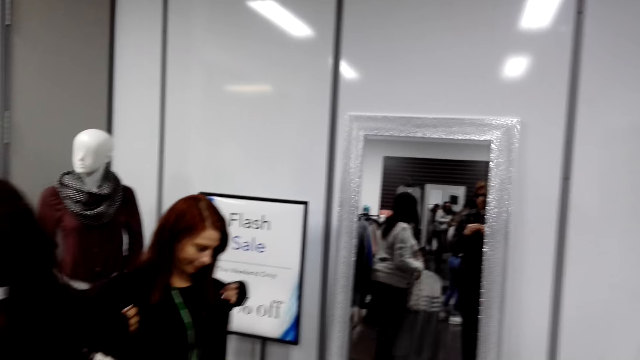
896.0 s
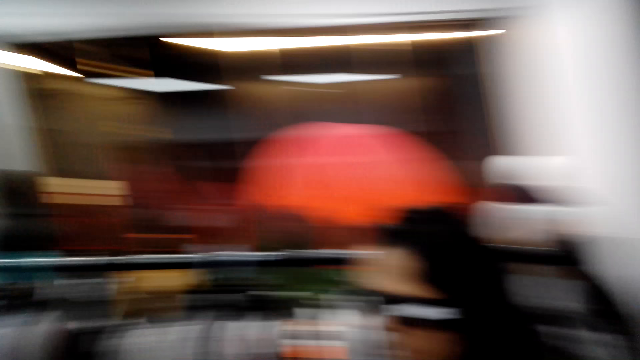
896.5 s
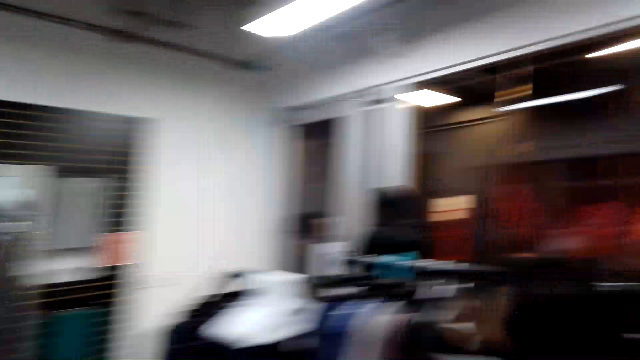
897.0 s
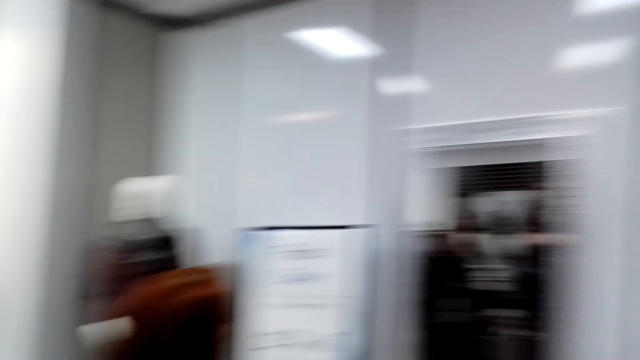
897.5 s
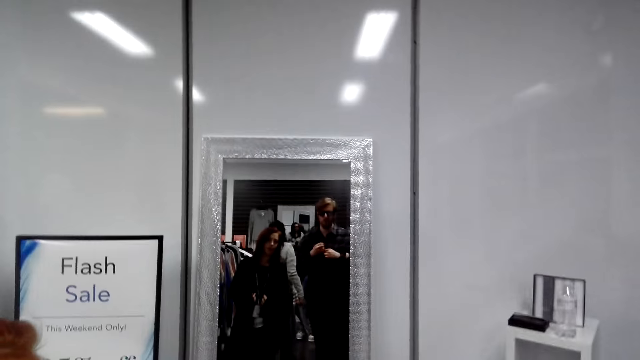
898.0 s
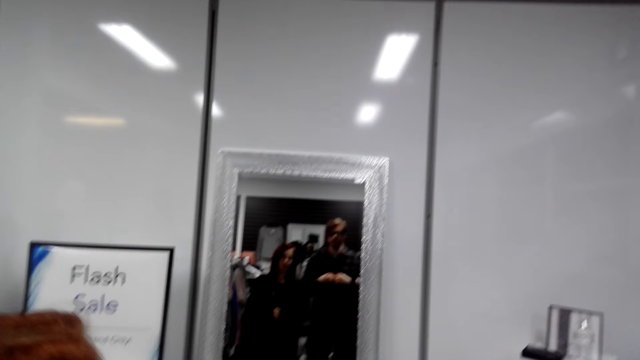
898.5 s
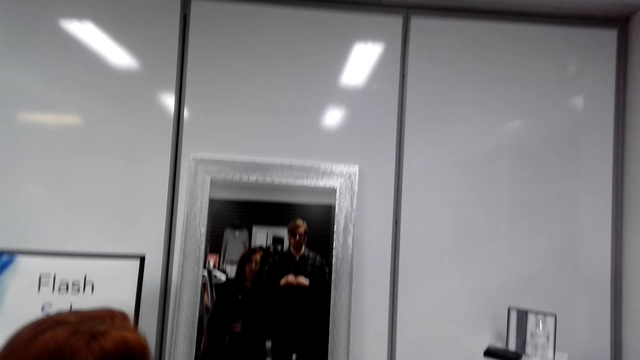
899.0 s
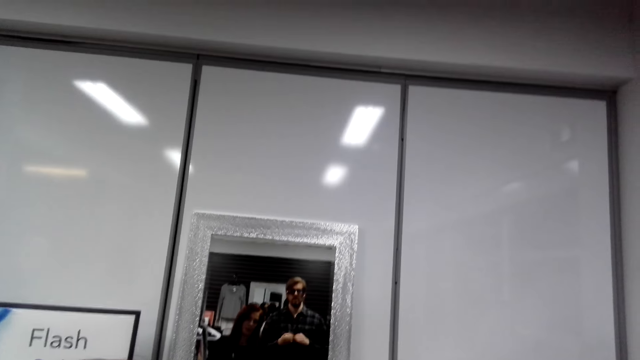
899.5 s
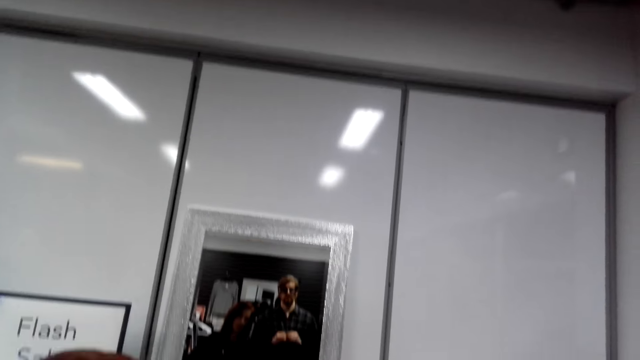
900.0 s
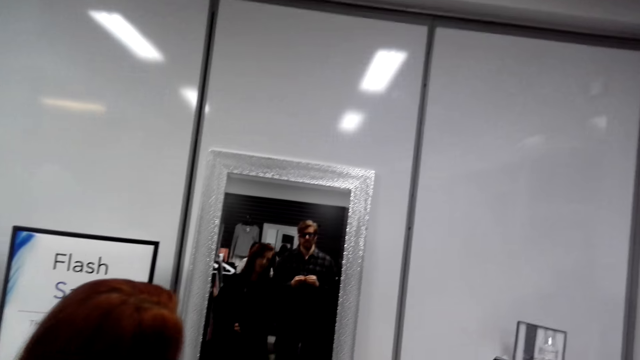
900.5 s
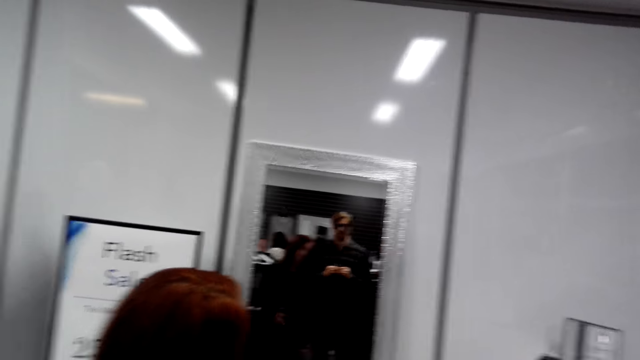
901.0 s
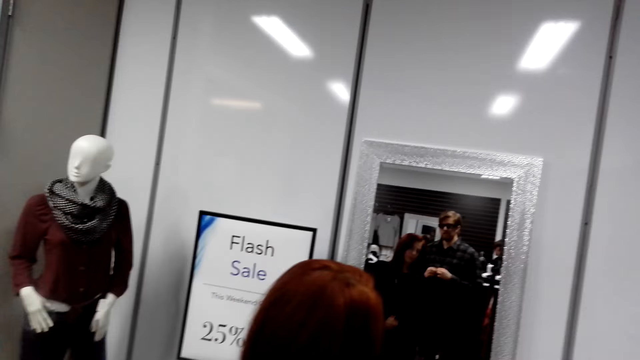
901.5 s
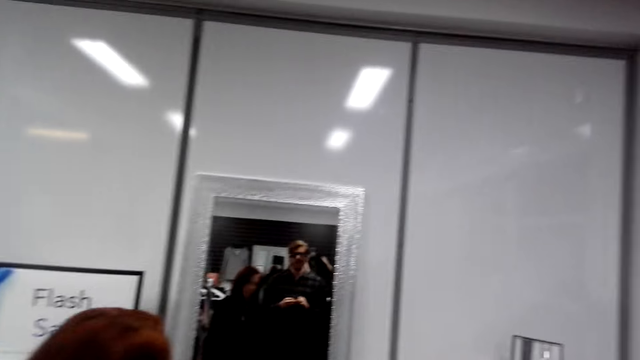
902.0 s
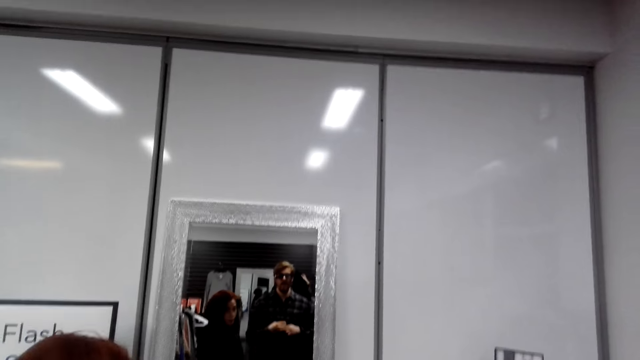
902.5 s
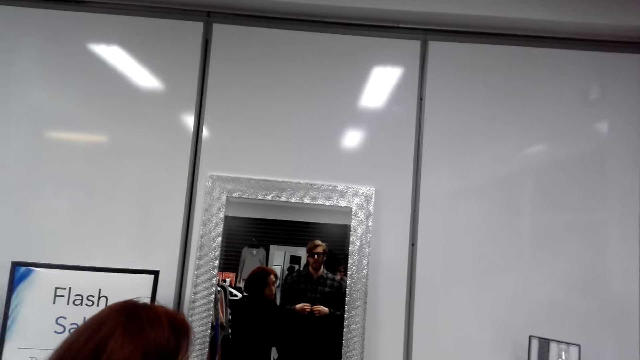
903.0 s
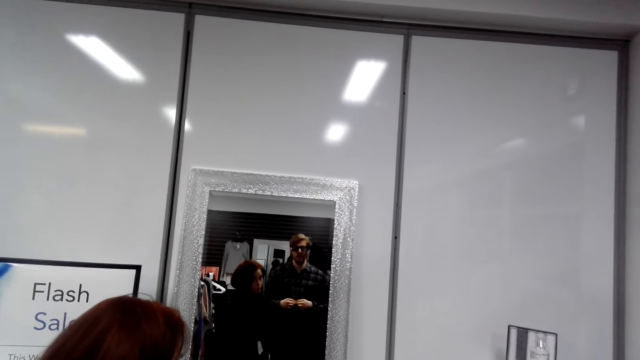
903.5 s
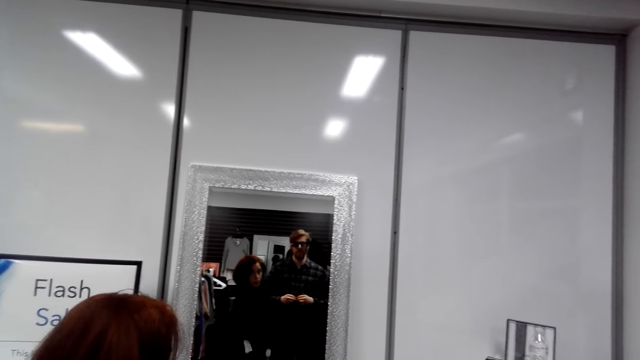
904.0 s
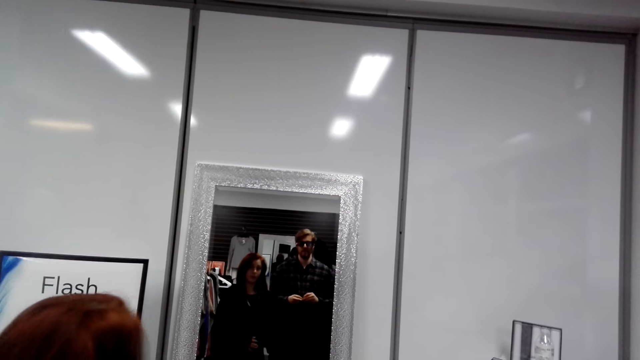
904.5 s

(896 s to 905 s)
The camera wearer looks around the shop. They look at the mirror.

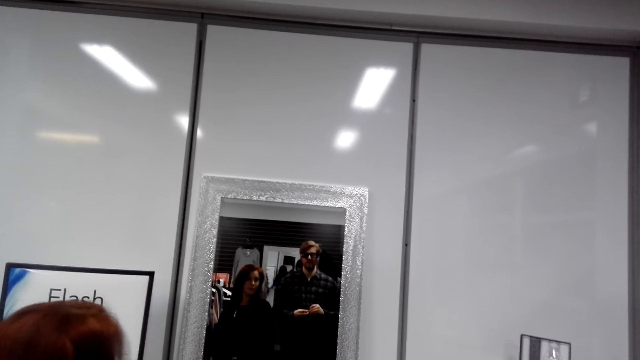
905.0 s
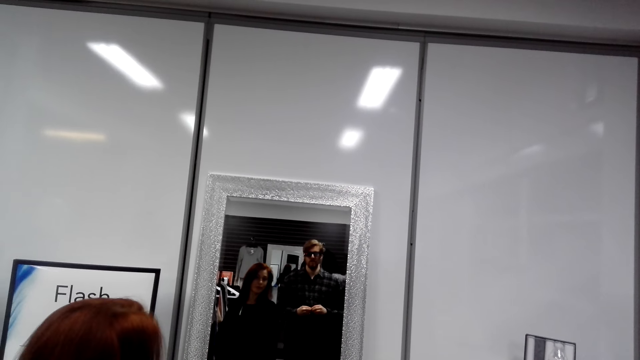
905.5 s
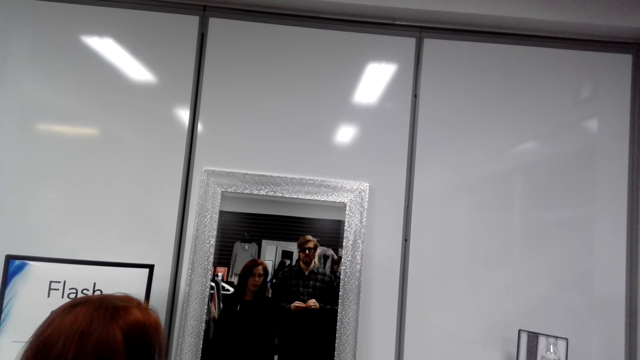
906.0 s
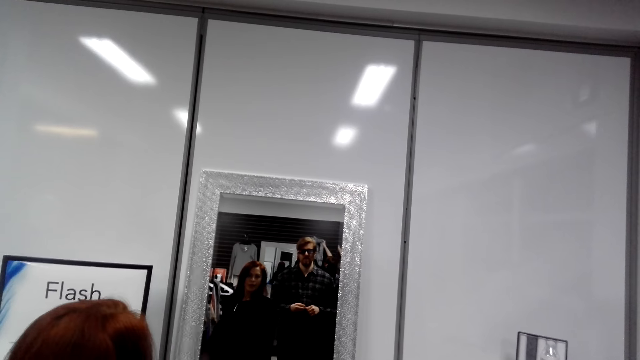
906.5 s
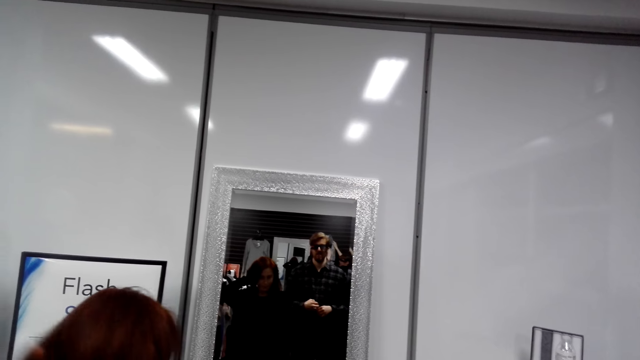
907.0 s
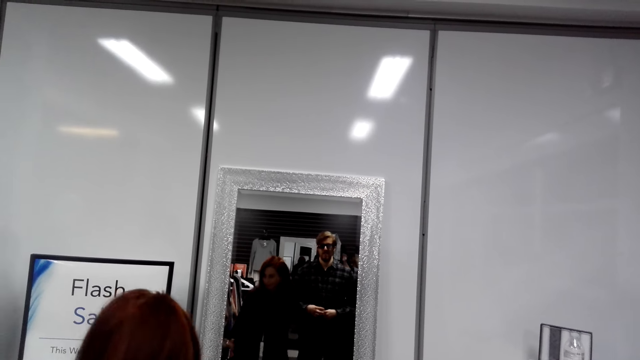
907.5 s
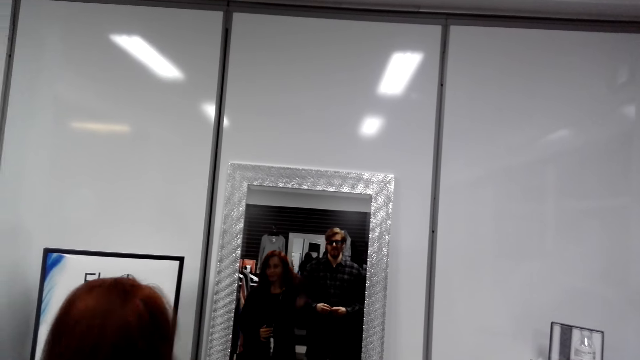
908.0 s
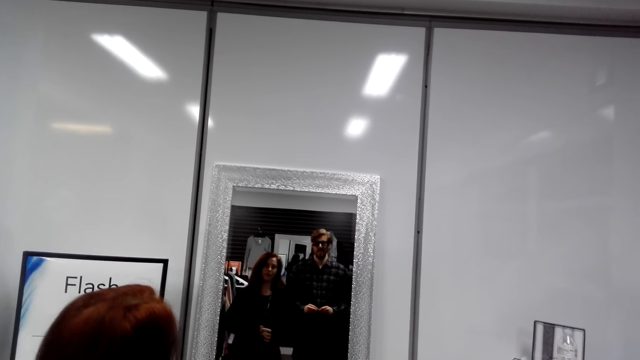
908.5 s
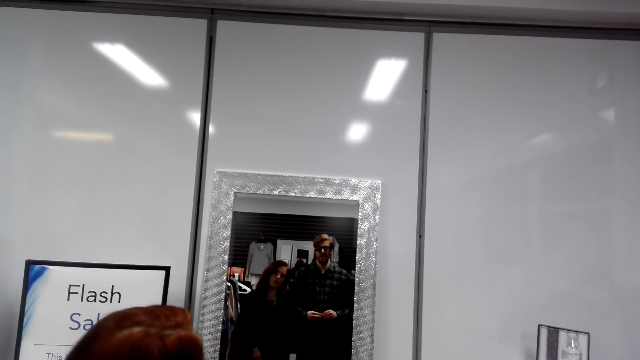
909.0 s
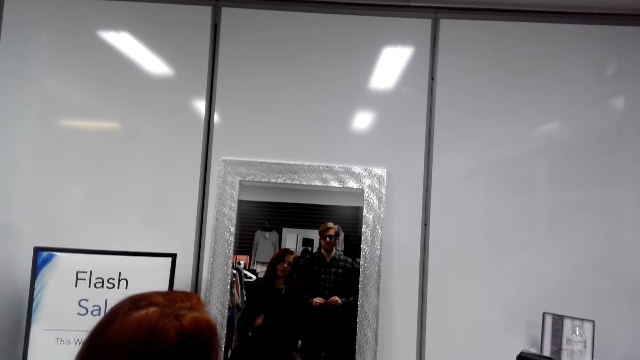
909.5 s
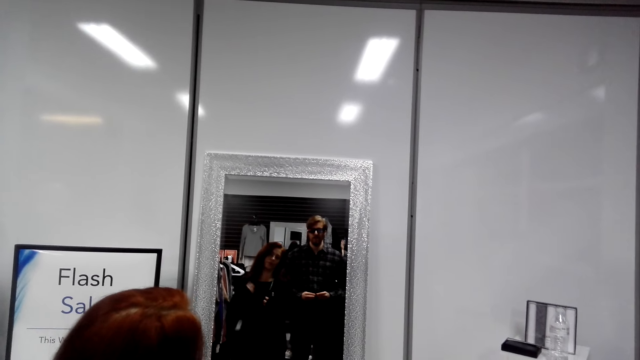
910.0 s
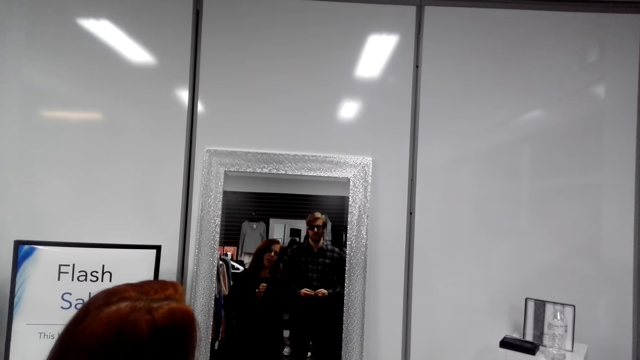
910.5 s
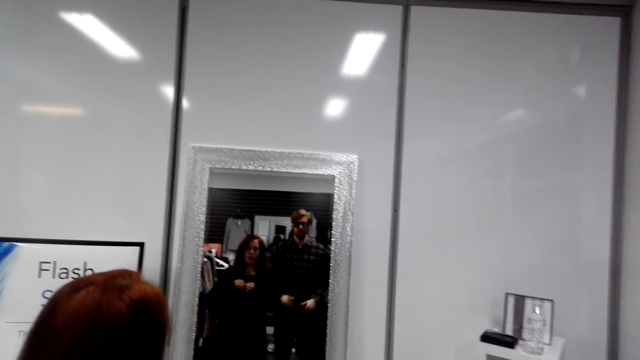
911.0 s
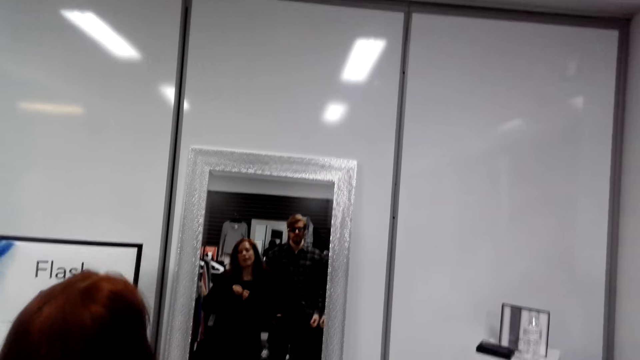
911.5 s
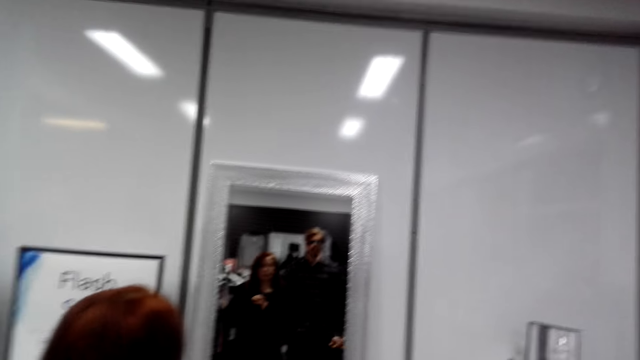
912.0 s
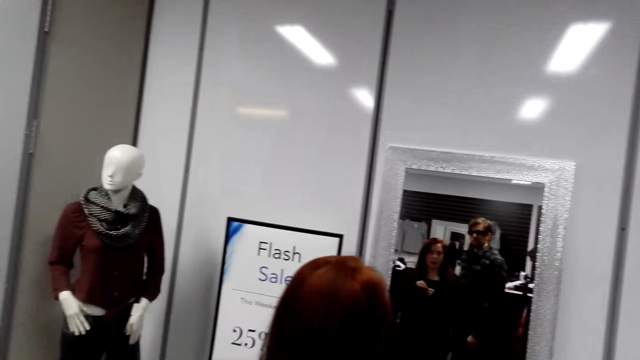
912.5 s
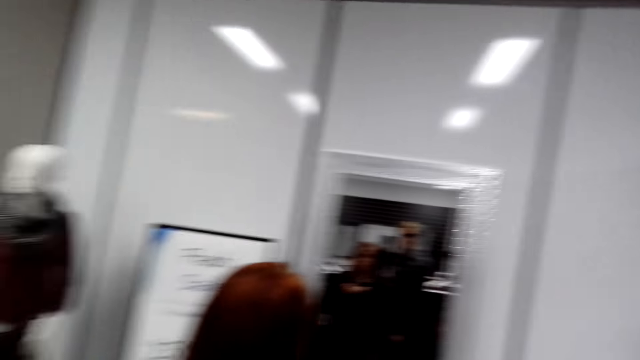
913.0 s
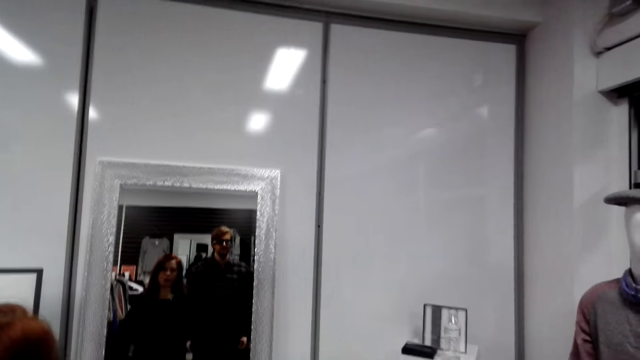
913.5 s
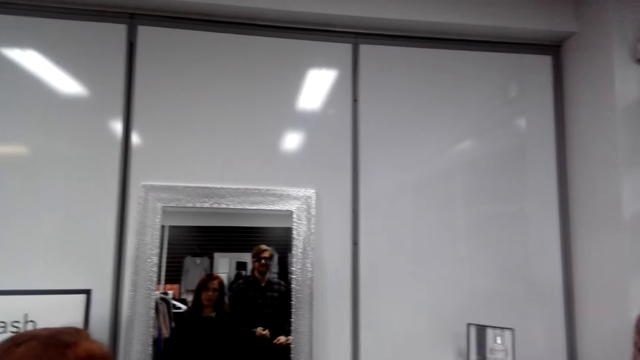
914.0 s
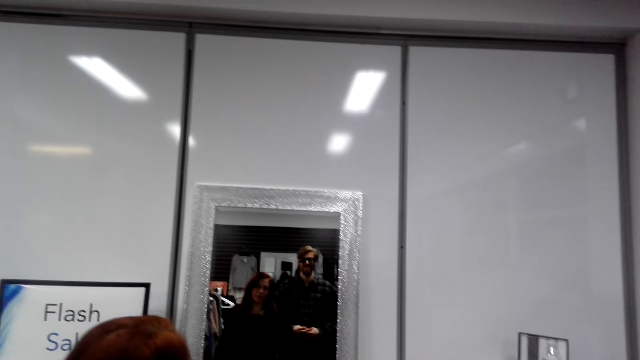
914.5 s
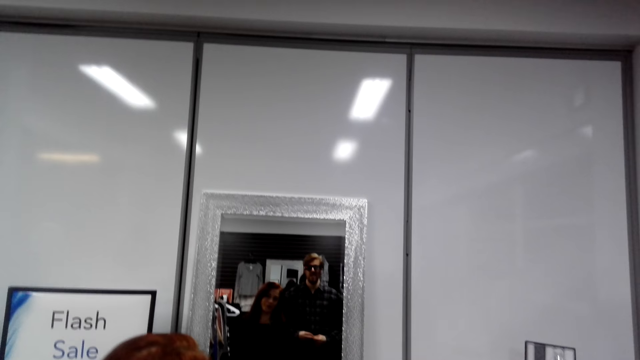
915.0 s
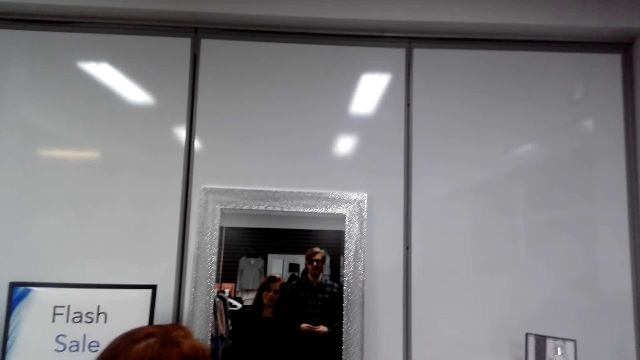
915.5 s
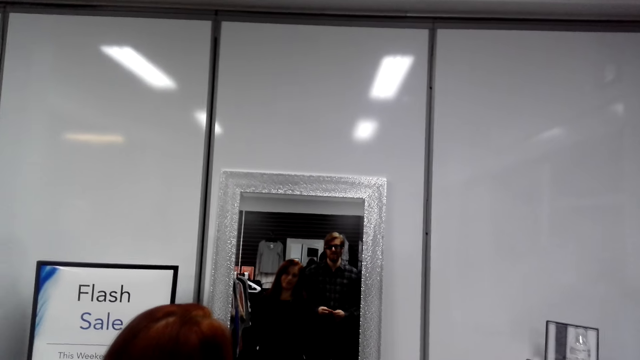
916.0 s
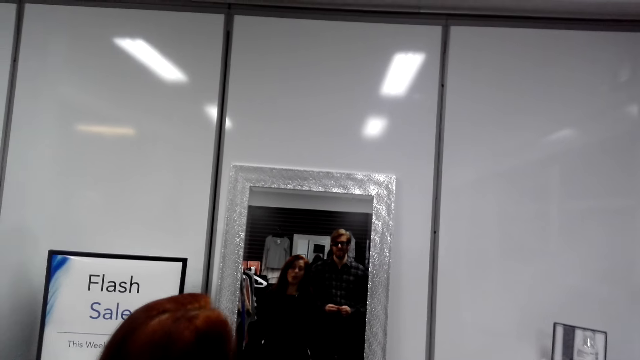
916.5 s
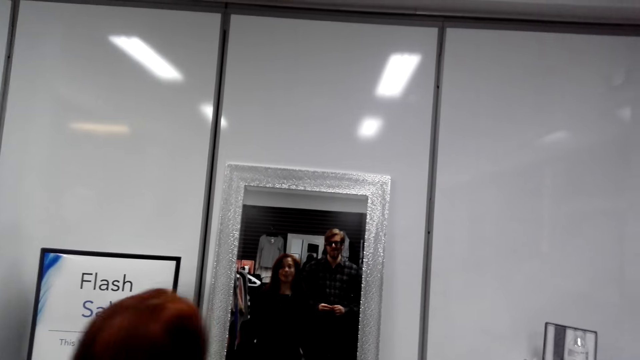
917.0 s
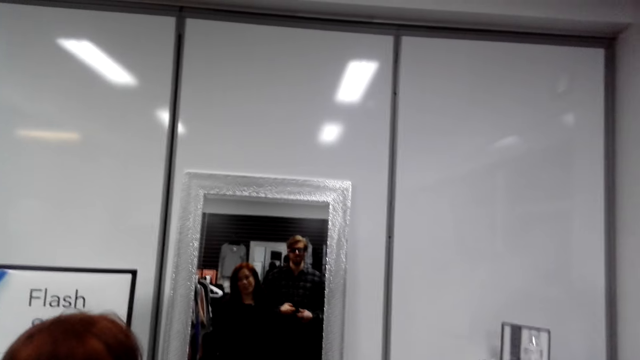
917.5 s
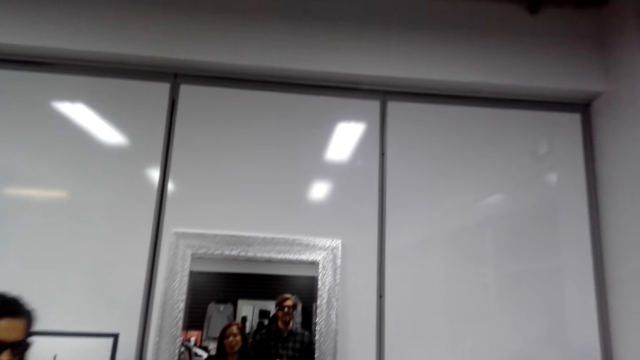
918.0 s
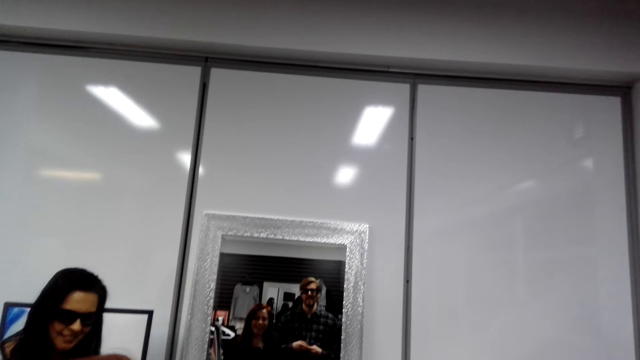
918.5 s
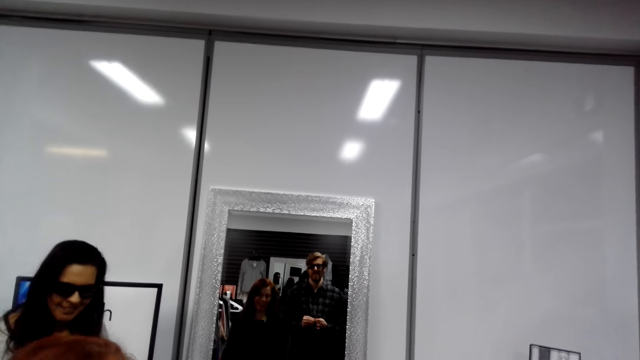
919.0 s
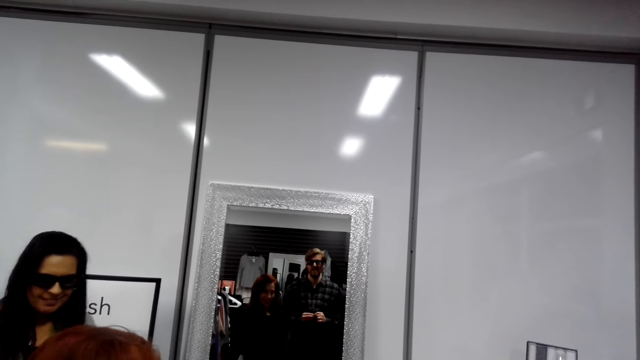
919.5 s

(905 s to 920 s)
A woman stretches the hair. The camera wearer looks around. They button the shirt. They converse with the woman.
